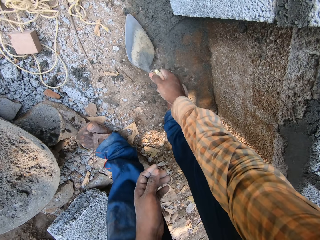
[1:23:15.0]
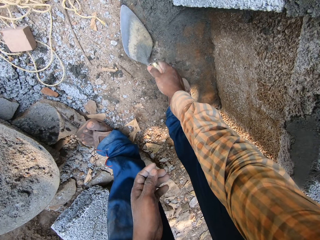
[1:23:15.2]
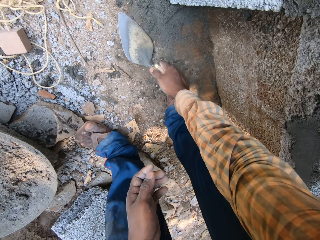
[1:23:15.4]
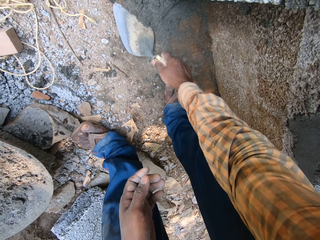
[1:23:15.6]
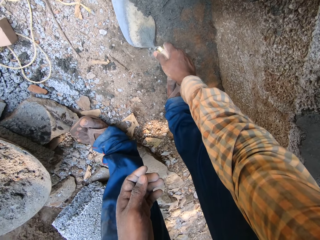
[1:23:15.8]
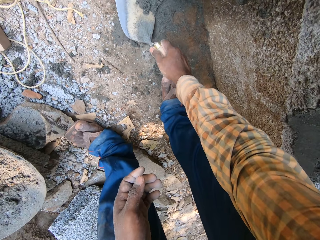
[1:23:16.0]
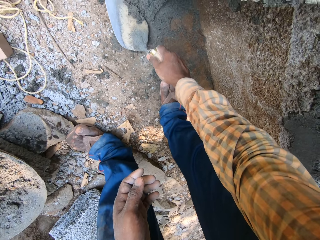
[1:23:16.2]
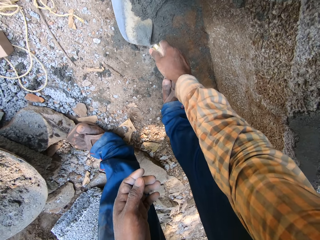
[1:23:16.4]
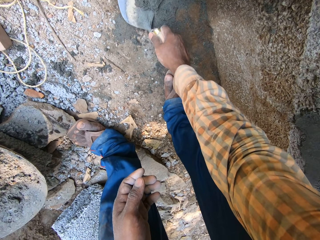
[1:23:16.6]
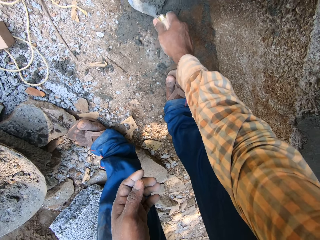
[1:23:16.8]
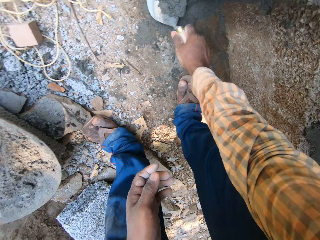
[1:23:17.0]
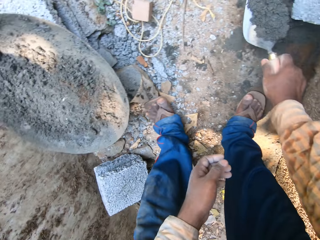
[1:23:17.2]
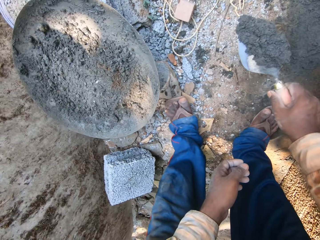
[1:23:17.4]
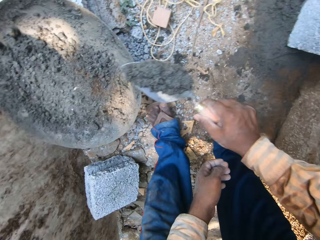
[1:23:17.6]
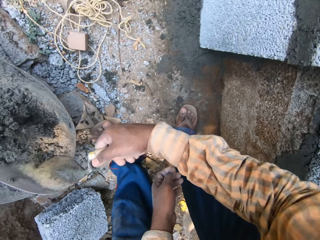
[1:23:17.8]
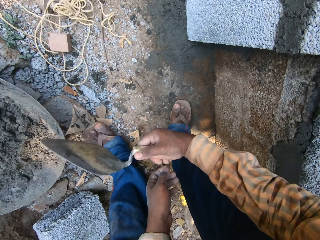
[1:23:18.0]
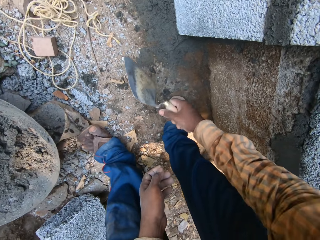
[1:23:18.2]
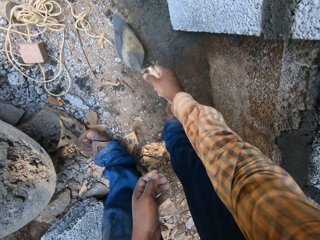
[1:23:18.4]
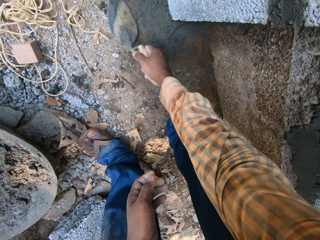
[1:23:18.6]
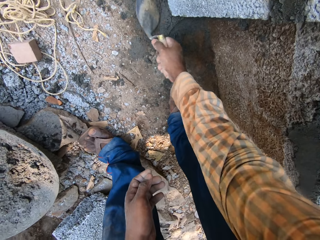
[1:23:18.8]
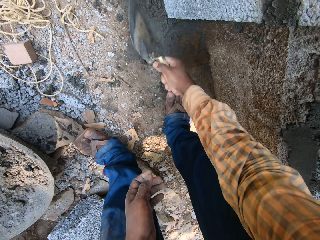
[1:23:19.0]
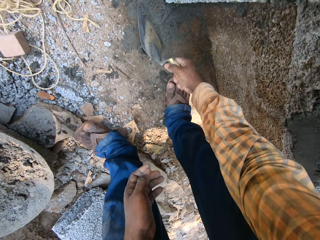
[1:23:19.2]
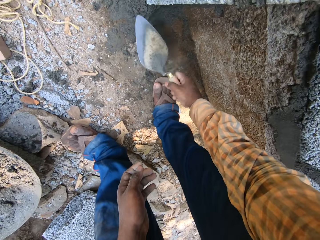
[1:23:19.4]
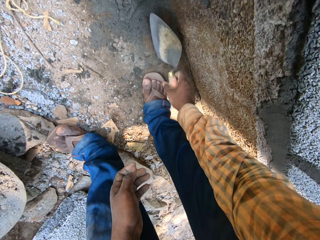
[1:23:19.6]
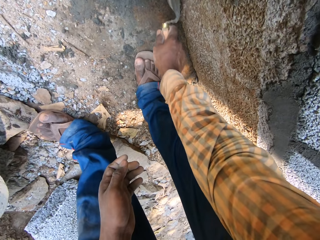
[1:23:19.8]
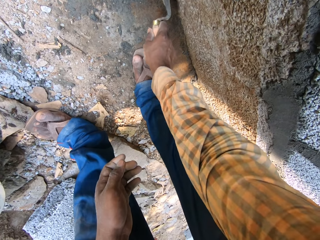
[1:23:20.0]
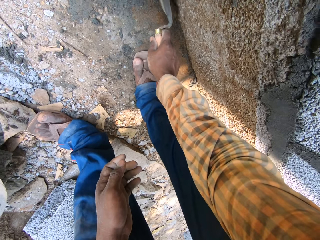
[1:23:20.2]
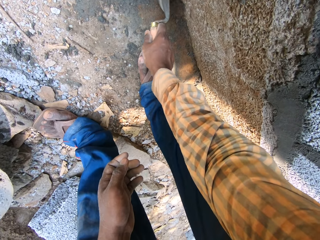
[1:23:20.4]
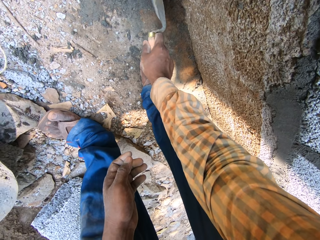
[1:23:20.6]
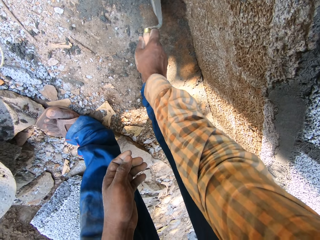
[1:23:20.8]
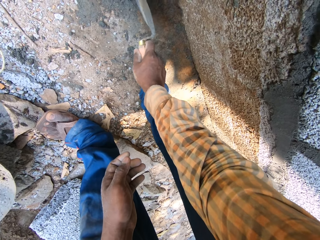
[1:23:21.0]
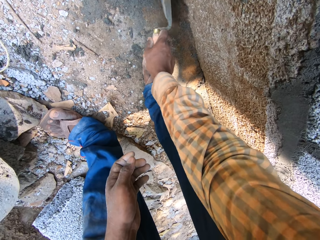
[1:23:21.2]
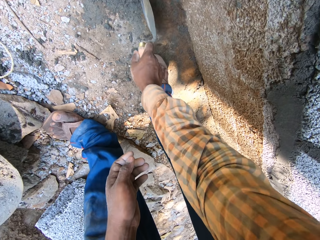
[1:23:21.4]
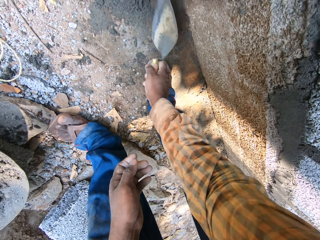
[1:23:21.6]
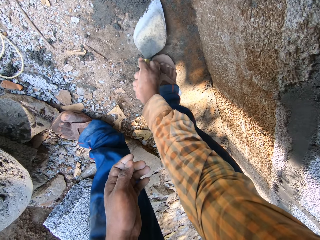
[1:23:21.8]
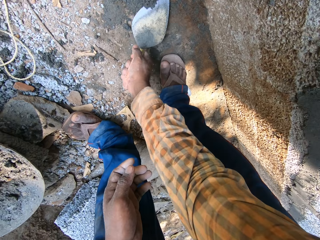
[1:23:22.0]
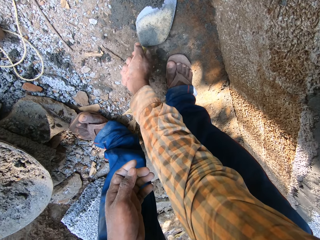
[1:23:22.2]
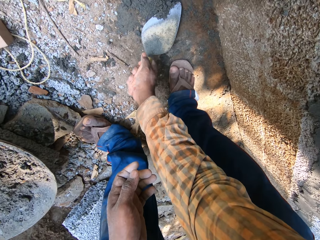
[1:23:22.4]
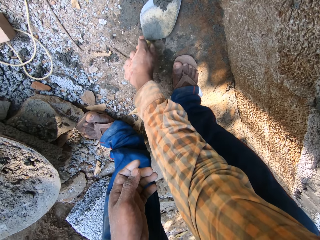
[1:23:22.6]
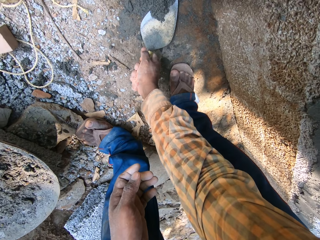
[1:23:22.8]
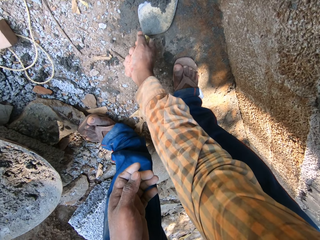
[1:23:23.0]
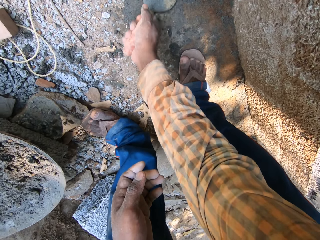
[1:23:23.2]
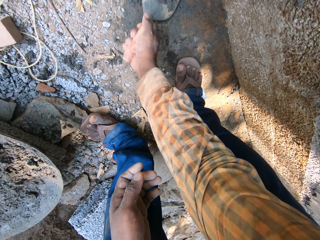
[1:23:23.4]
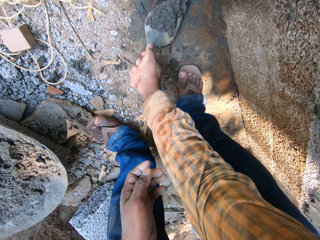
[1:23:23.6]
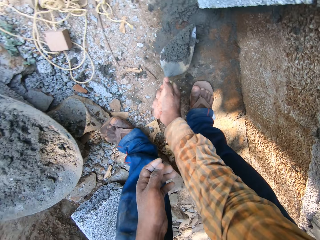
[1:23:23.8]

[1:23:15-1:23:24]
The camera wearer picks mortar from the ground with the trowel in his right hand. He pours the mortar into the mortar pan with the trowel in his right hand. He gathers the mortar on the ground with the trowel in his right hand. He picks the mortar from the ground with the trowel in his right hand.

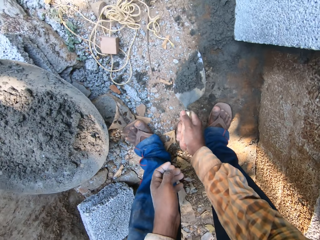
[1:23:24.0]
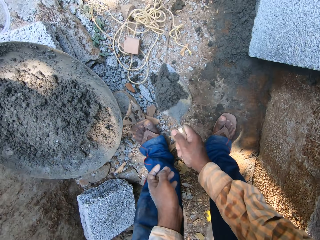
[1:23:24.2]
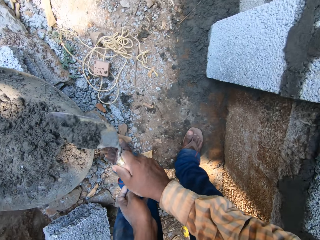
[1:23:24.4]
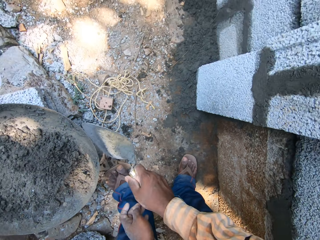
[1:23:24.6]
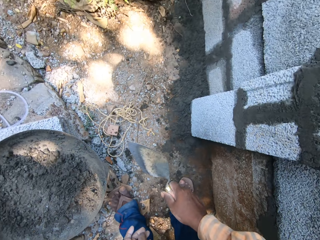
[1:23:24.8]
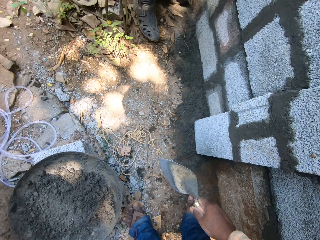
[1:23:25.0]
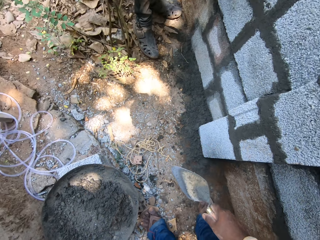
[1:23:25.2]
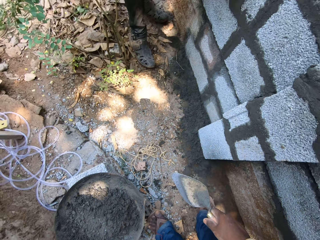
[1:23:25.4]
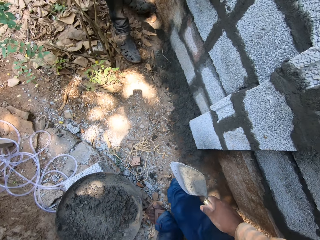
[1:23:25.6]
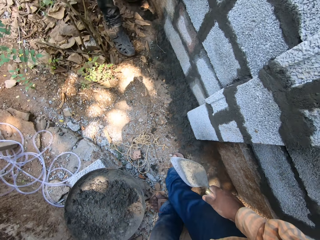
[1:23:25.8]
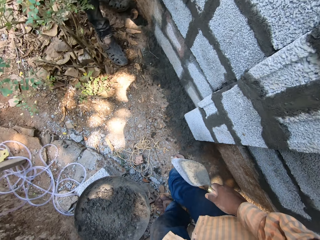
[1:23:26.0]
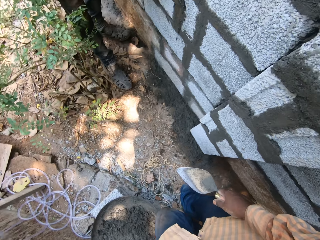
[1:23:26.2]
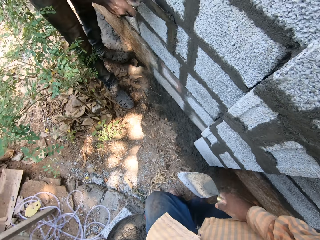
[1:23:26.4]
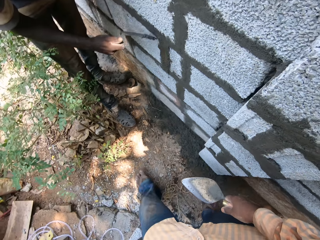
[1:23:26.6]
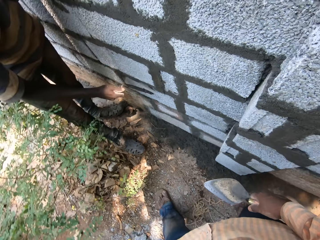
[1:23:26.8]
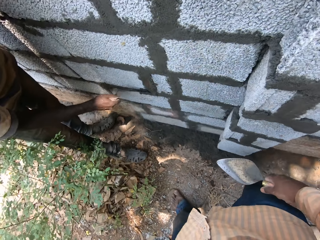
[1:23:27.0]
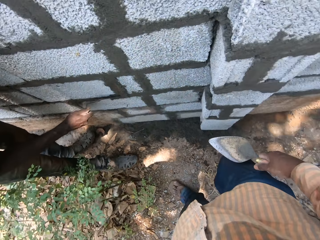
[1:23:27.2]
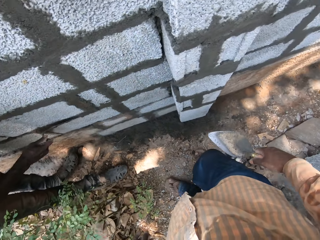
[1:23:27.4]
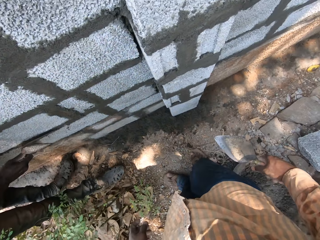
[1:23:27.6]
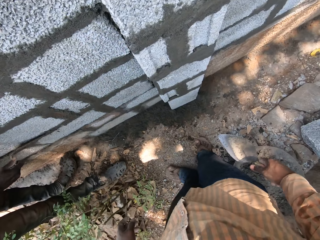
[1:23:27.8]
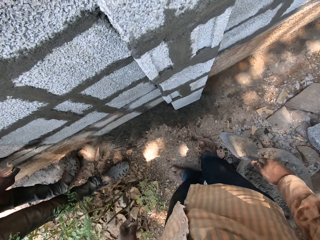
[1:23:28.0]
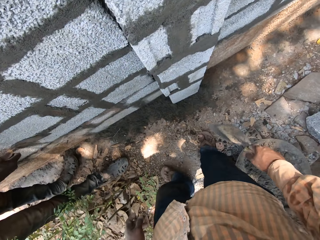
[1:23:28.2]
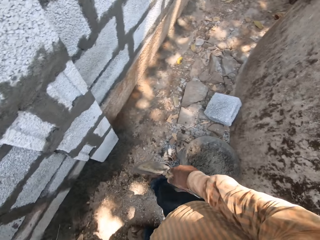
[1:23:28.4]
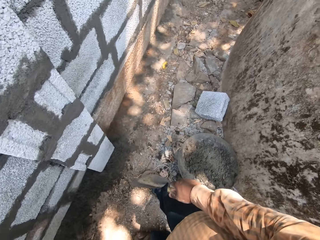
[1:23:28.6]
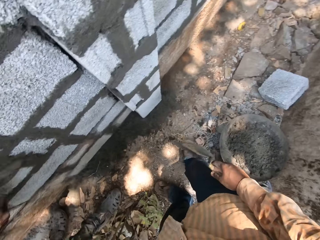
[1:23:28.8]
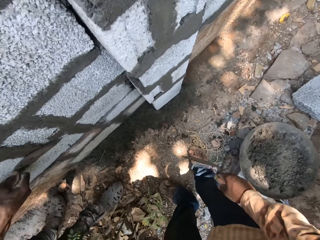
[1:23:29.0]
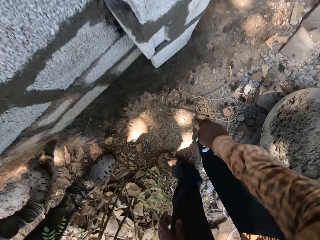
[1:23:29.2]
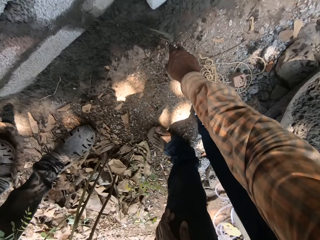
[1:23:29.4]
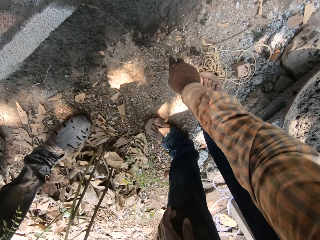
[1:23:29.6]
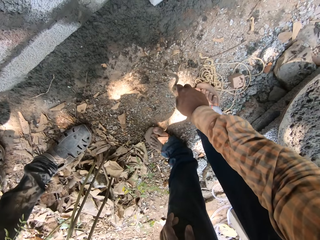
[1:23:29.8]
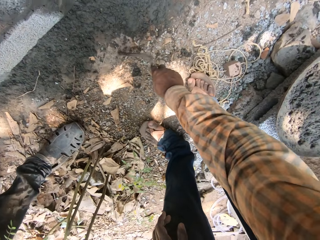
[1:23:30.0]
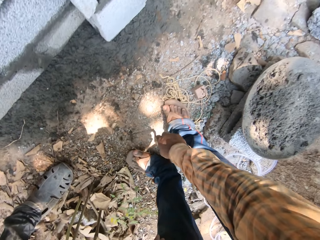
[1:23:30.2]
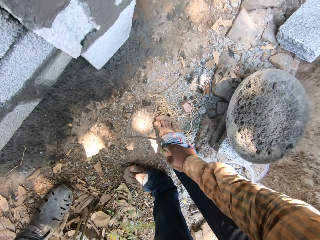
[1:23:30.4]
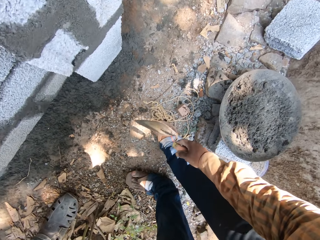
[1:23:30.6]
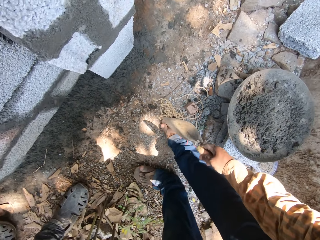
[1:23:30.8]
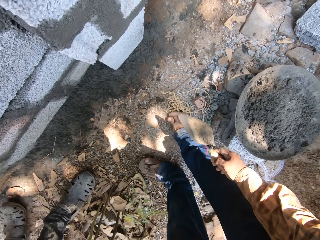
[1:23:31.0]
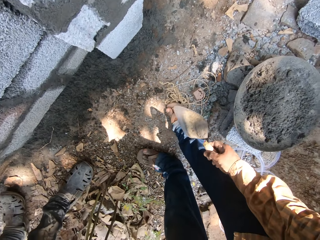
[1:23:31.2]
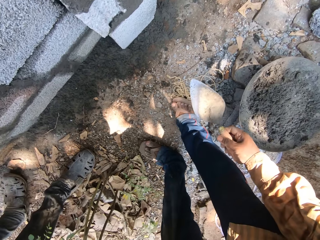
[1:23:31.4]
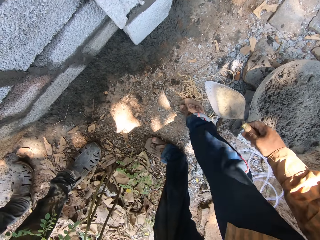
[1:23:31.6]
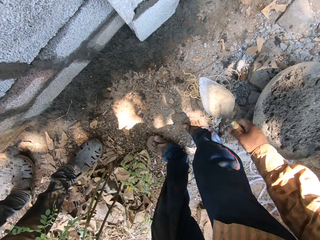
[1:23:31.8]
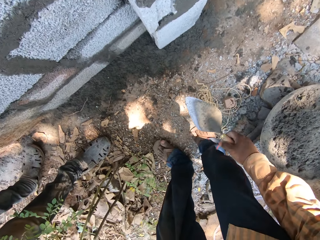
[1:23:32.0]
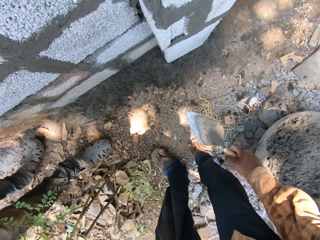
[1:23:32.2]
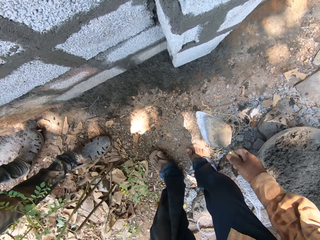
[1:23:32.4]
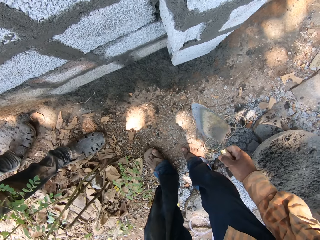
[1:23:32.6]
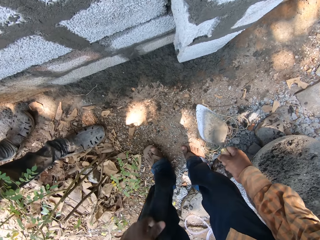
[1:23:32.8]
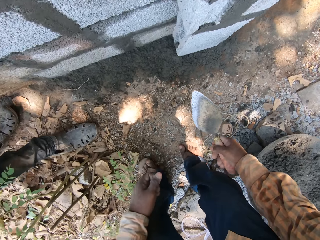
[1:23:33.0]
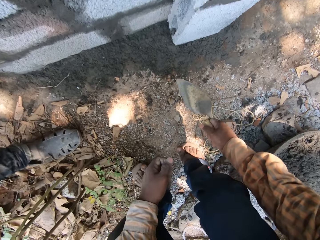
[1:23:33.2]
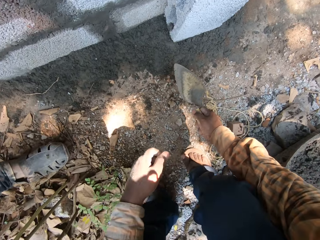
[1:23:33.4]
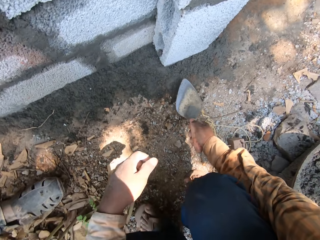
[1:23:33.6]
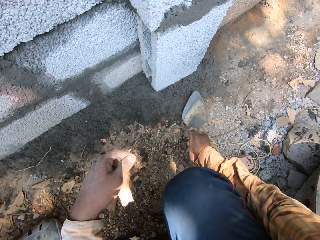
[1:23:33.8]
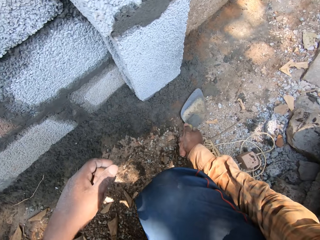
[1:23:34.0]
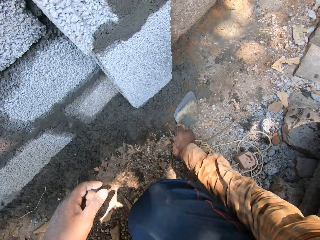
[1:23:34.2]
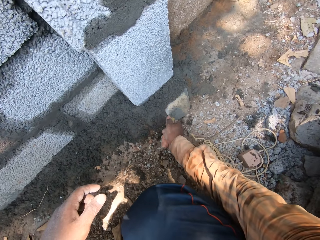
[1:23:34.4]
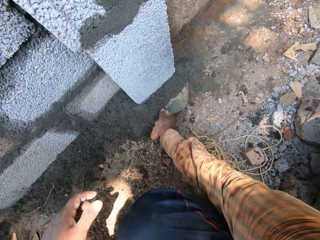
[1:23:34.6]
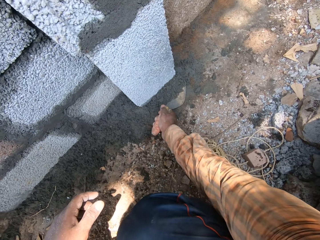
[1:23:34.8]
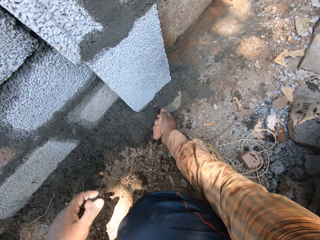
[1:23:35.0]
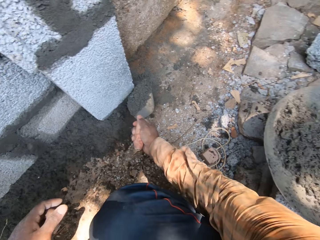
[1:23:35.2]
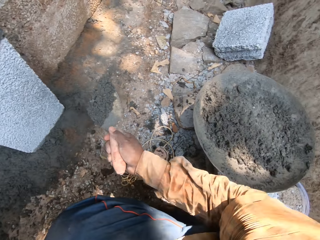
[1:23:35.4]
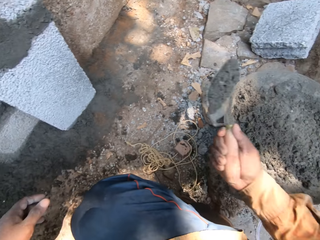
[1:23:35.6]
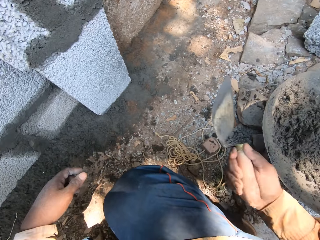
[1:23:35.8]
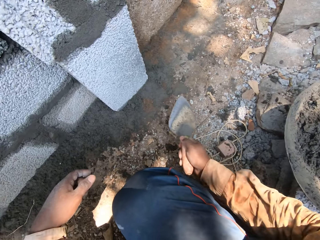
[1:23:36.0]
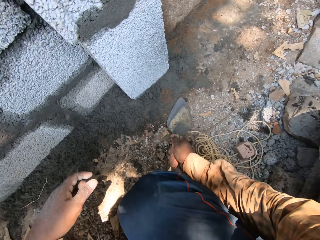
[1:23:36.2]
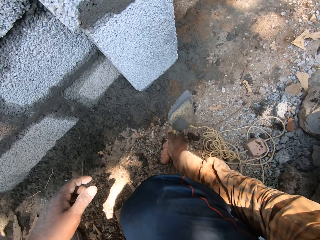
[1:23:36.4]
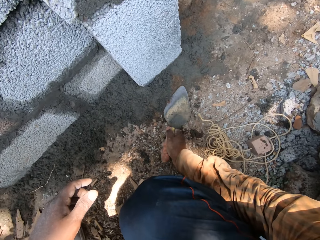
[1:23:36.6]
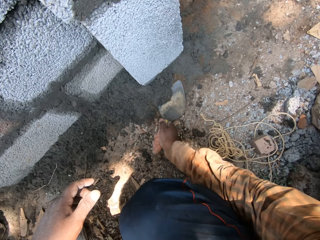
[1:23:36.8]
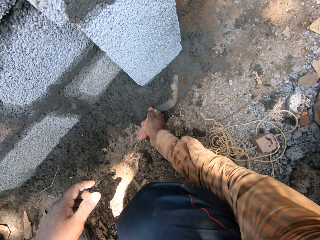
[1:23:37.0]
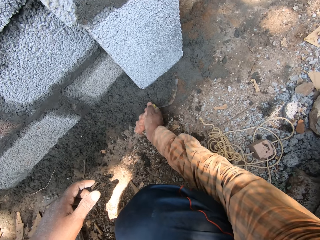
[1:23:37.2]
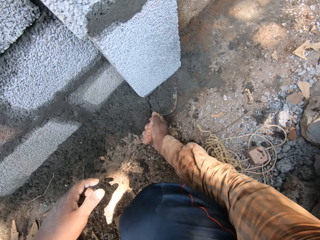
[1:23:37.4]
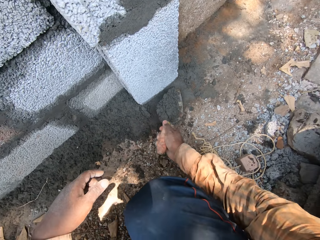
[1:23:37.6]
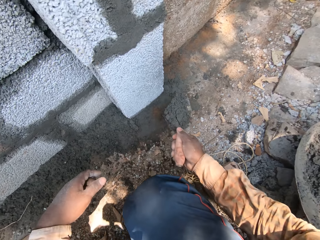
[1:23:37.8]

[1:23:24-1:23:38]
The camera wearer pours the mortar into the mortar pan with the trowel in his right hand. He stands on the ground. He walks on the ground. The man plasters the mortar on the wall with the trowel in his right hand. The camera wearer stands on the ground. He scrapes the mortar on the ground with the trowel in his right hand. He kneels on the ground. He picks the mortar from the ground with the trowel in his right hand. He pours the mortar into the mortar pan with the trowel in his right hand. He picks the mortar from the ground with the trowel in his right hand.
